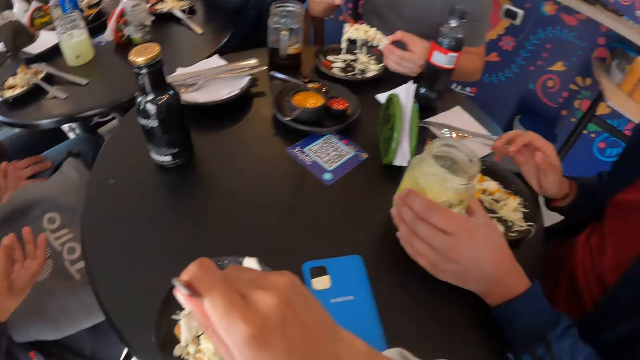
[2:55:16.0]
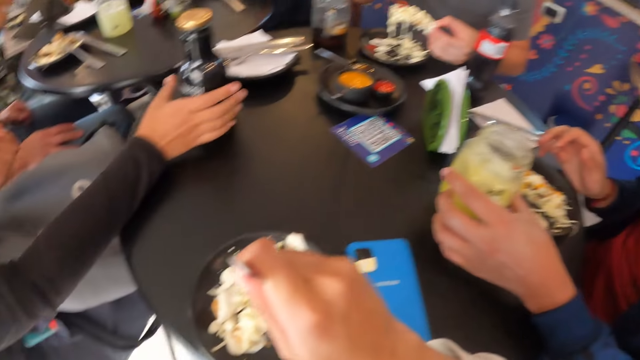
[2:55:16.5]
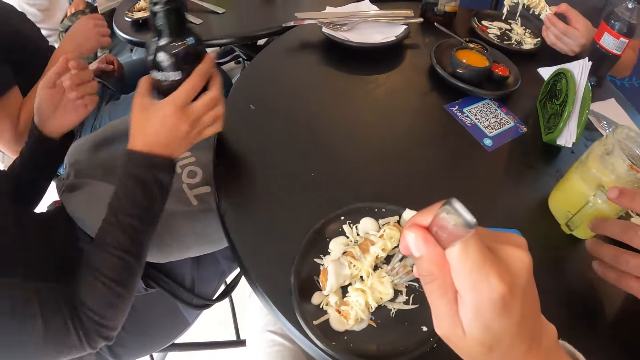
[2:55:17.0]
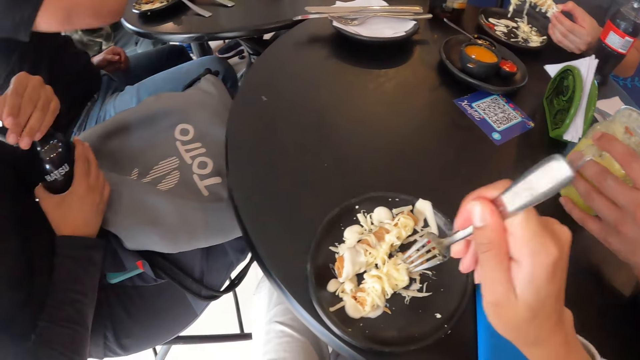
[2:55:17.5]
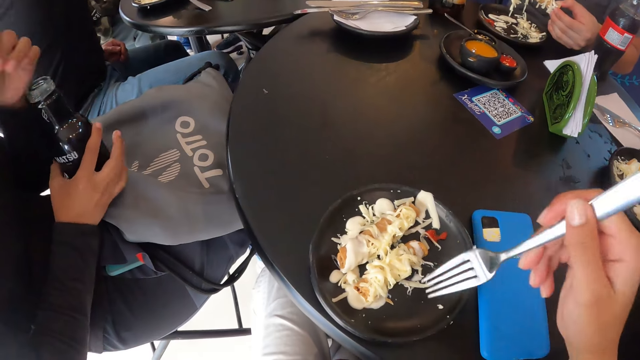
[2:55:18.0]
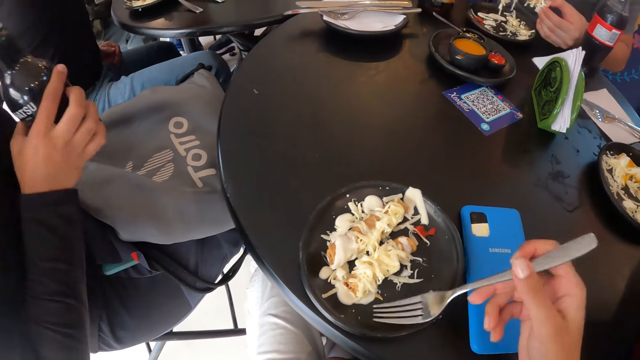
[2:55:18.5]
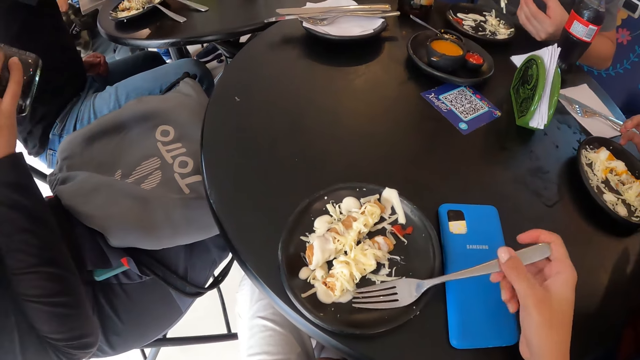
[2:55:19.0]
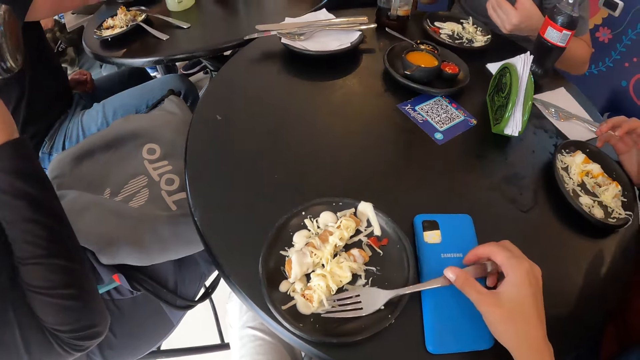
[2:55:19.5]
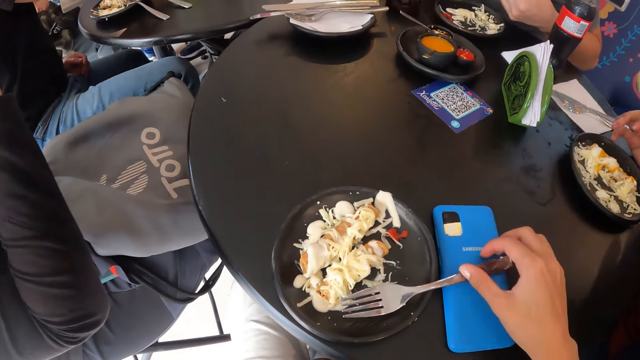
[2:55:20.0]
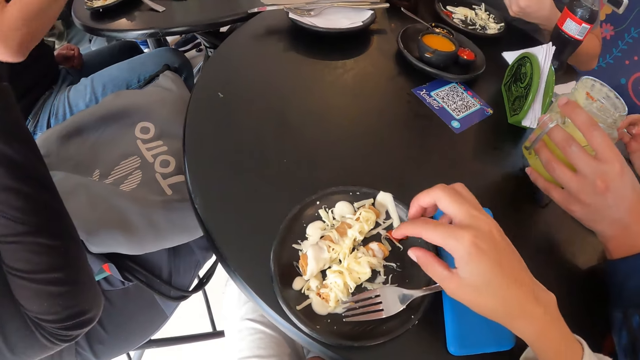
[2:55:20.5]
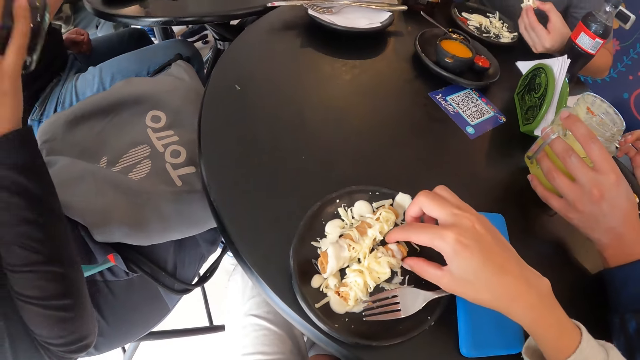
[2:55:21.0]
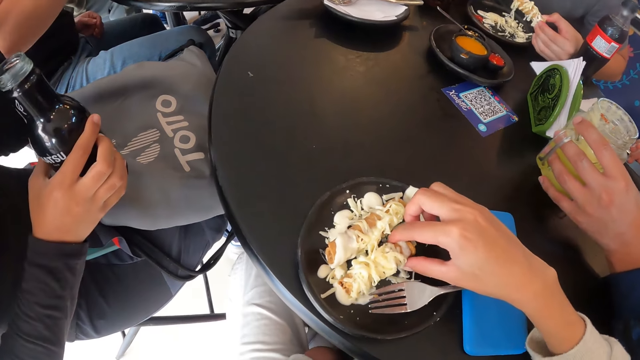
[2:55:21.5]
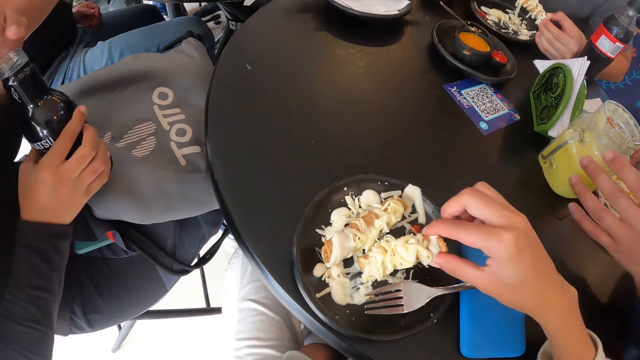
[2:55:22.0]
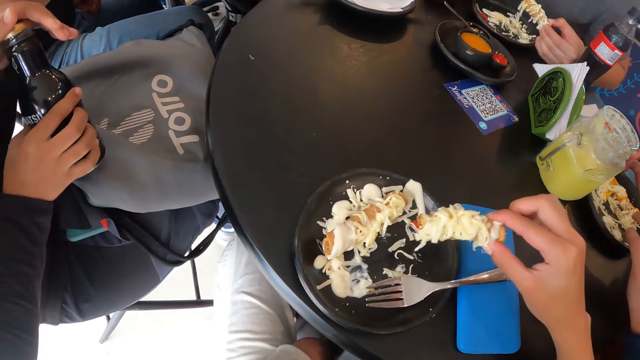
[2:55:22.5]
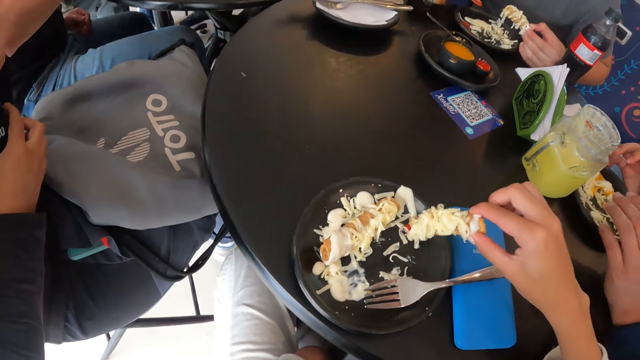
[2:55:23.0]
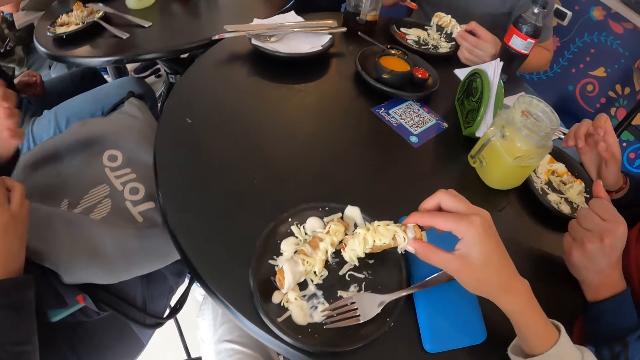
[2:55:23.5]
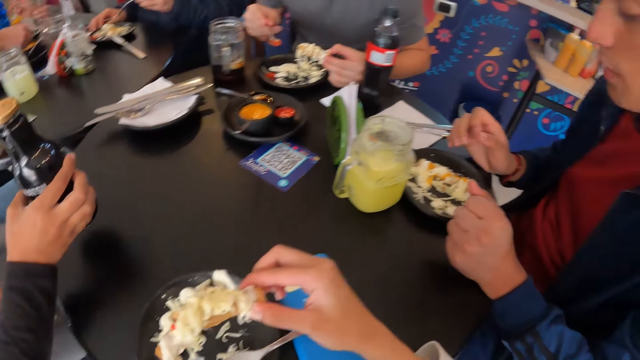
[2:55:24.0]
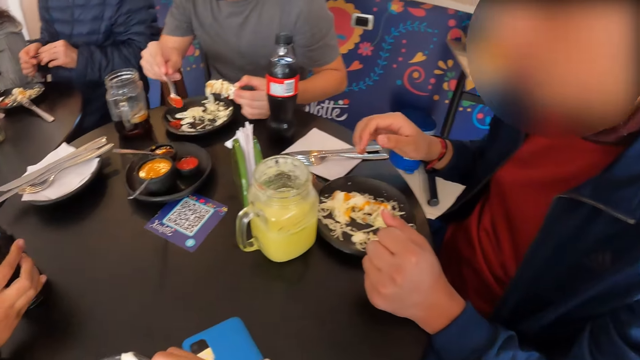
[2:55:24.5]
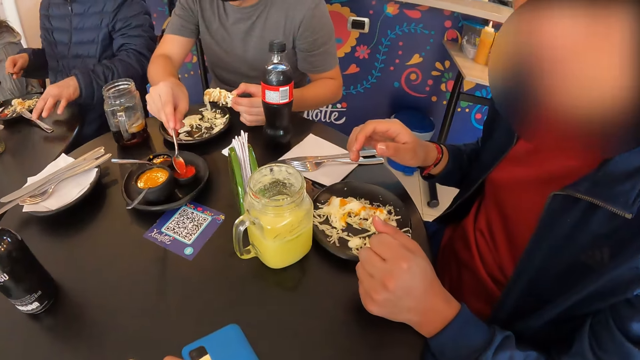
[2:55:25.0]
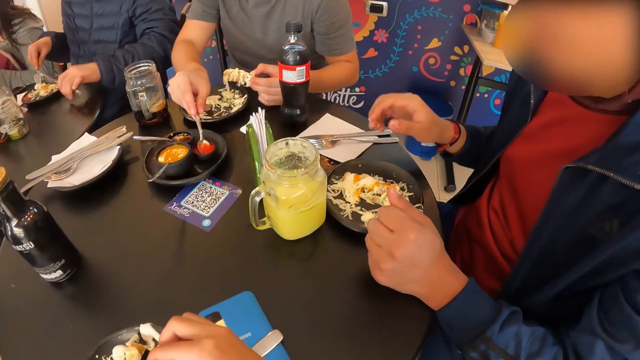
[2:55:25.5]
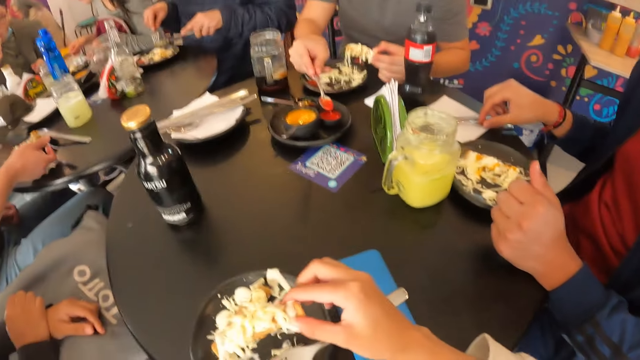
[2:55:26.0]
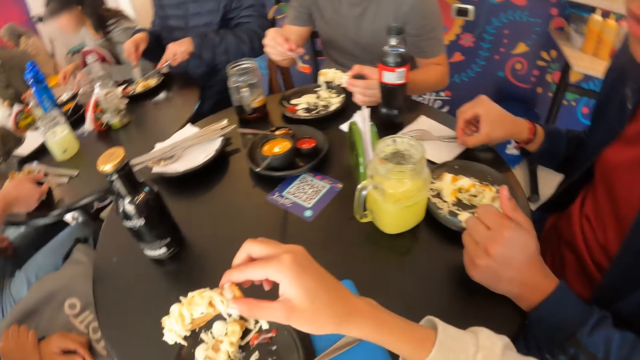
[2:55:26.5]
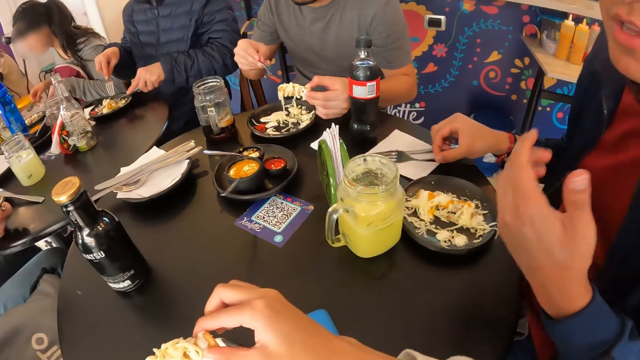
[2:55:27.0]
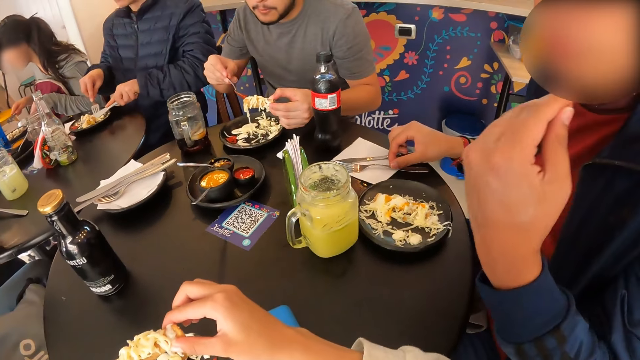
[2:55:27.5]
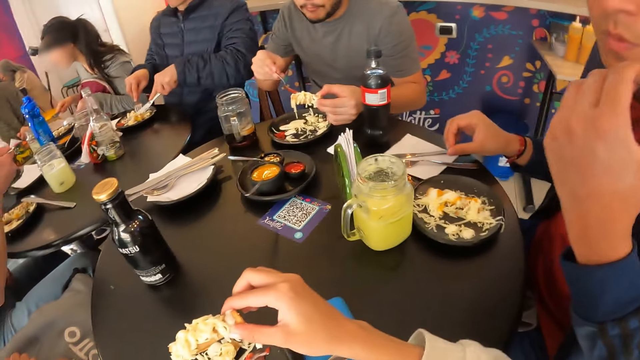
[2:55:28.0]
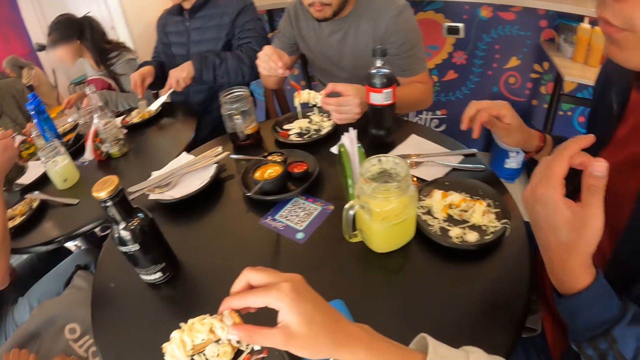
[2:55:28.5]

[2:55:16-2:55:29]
A man drops the sauce from the spoon in his right hand on the tortilla wrap in his left hand. A woman picks up a bottle from the table with her right hand. Another man picks up a glass of juice from the table with his left hand. The woman removes the lid from the bottle in her right hand with her left hand. The second man drinks. The camera wearer drops the fork in her right hand on the plate on the table. The woman drinks juice from the bottle in her right hand. The second man drops the glass of juice on the table with his left hand. The camera wearer picks up the tortilla wrap from the plate on the table with her right hand. The second man twists fingers. The woman closes the bottle in her right hand with the lid in her left hand and drops the bottle on the table with her right hand. The camera wearer looks around. The first man scoops sauce from the bowl on the tray on the table with his right hand. A third man picks up a knife from the table with his right hand. The second man picks up a fork from a serviette on the table with his right hand. A fourth man picks up a fork from the plate on the table with his right hand. The third man picks food with the fork in his right hand and the knife in his left hand. The second man holds the fork, drops a knife on the serviette on the table with his right hand, and uses gestures. The first man drops the sauce from the spoon in his right hand on the tortilla wrap in his left hand.

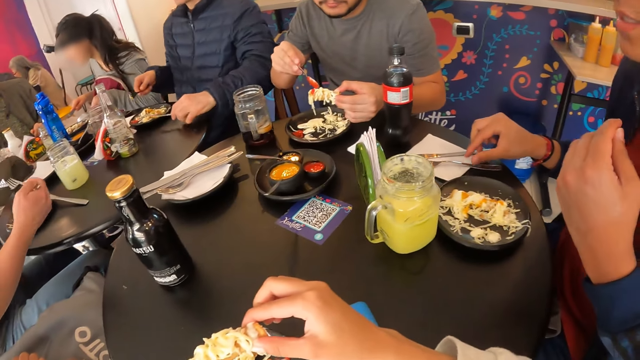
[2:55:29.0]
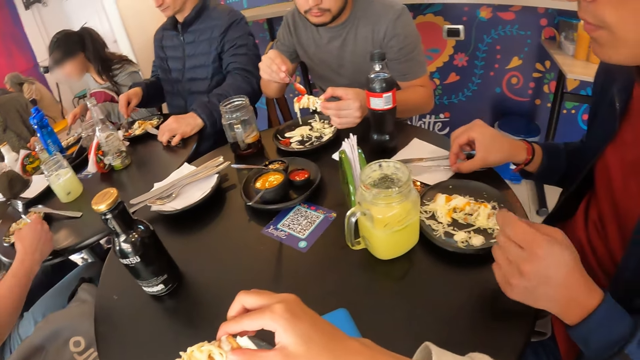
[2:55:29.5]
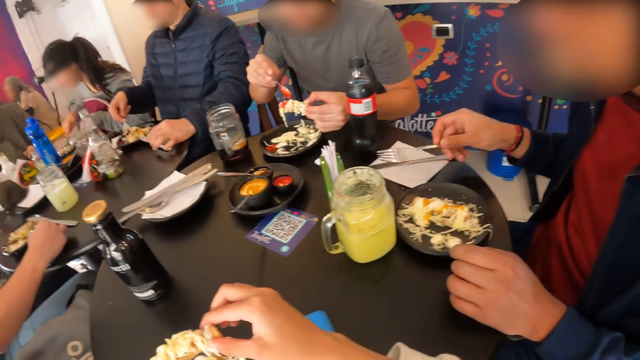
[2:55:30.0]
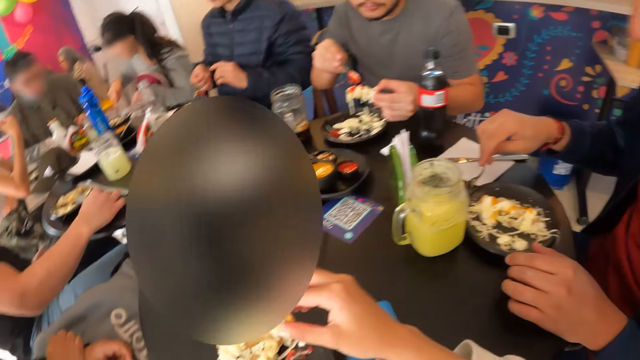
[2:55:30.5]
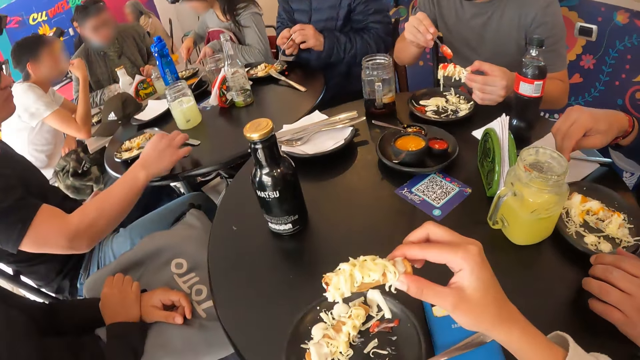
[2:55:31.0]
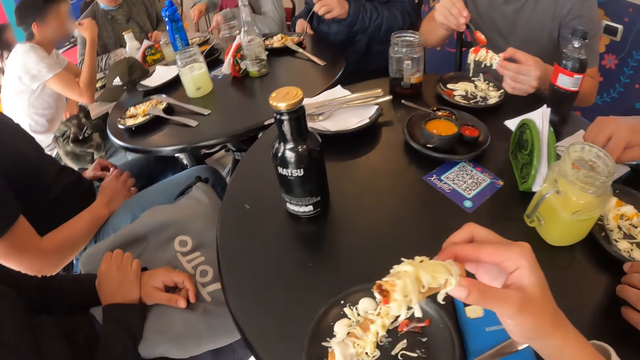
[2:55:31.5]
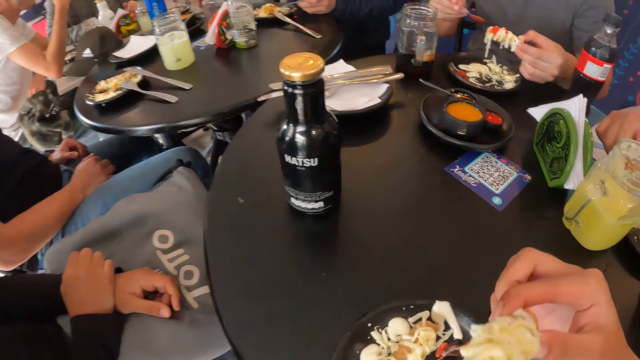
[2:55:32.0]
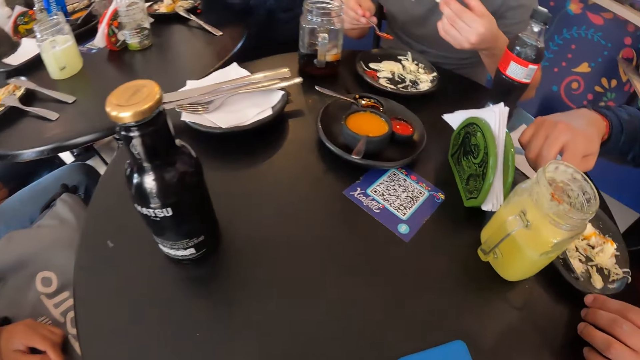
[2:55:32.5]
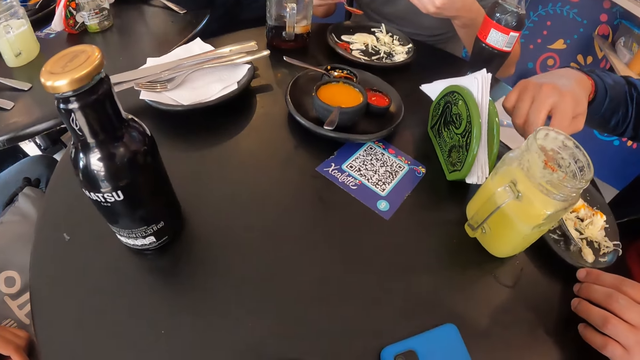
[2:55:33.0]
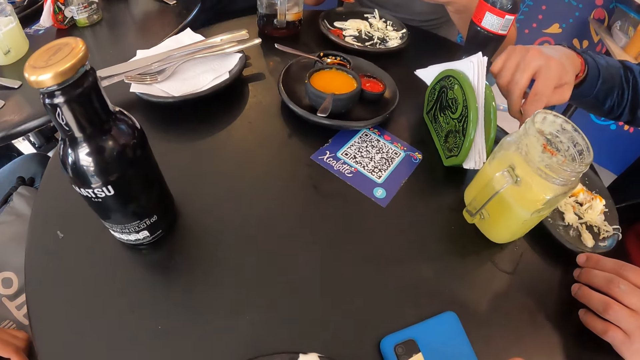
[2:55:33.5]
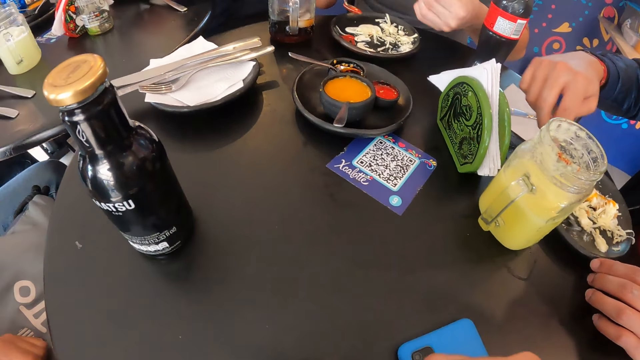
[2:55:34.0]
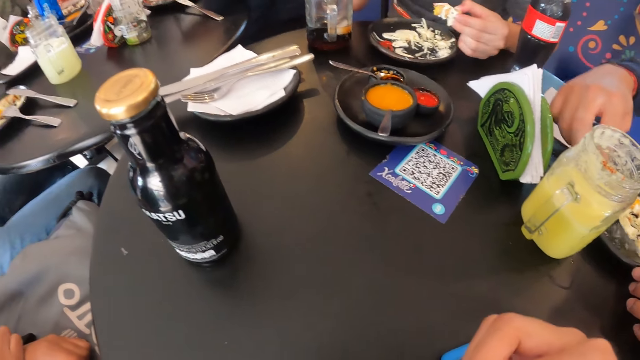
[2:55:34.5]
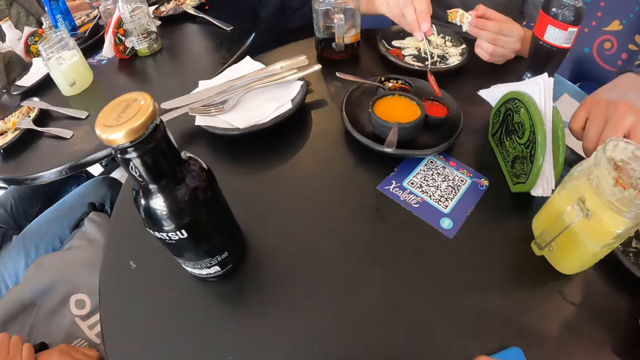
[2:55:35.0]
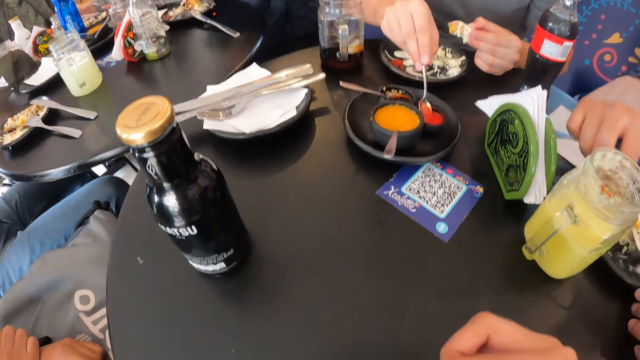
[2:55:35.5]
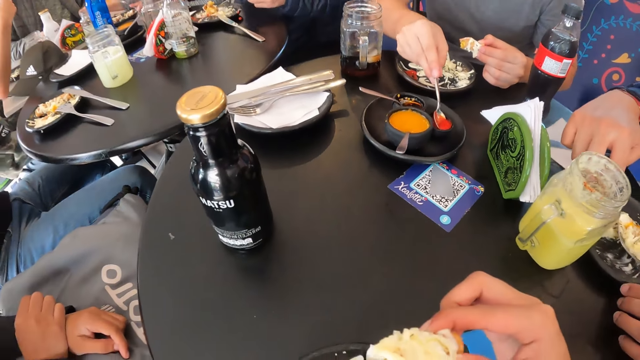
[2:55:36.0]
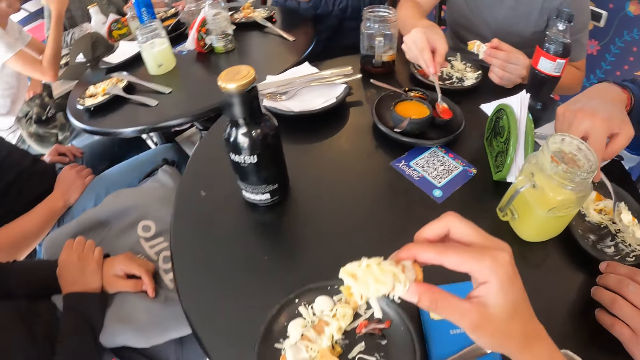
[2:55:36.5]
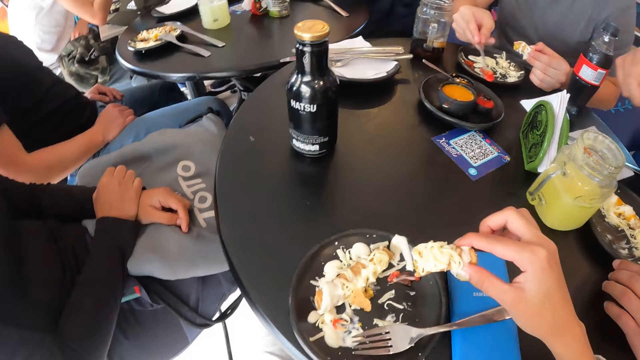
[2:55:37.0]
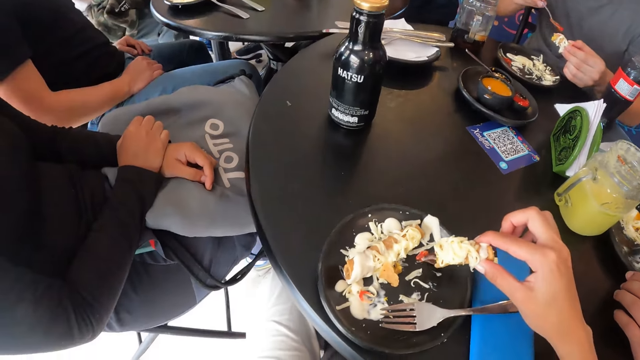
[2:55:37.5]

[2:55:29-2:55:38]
A man picks up the fork from the serviette on the table with his right hand. Another man drops the knife in his left hand on the table. The second man scoops salad from the plate on the table with the fork in his right hand. A third man drops the fork on the plate on the table. A woman cuts the tortilla wrap on the plate on the table with her right hand. The second man passes the fork from his right hand to his left hand. The first man scrapes salad on the plate on the table with the fork in his right hand. The second man scoops salad from the plate on the table with the fork in his left hand. The camera wearer eats food. A fourth man scoops sauce from the bowl on the tray on the table with the spoon in his right hand. The camera wearer looks around. The first man scoops salad from the plate on the table with the fork in his right hand.
